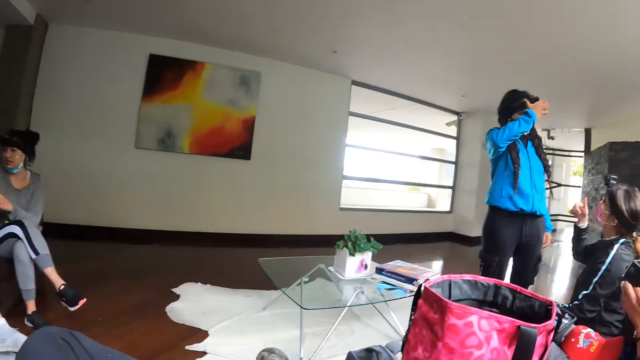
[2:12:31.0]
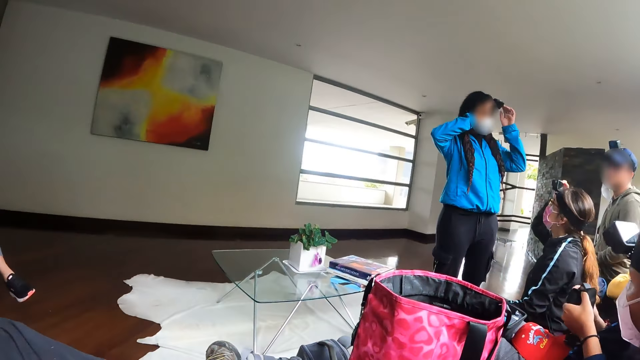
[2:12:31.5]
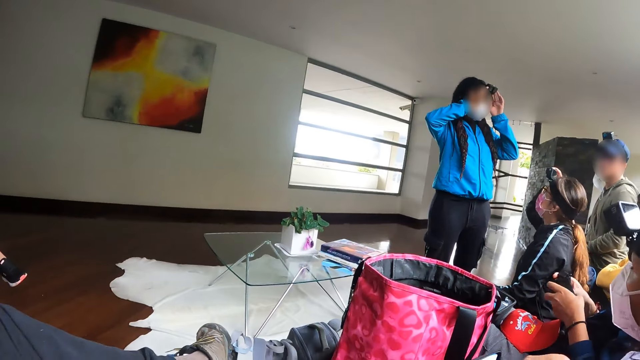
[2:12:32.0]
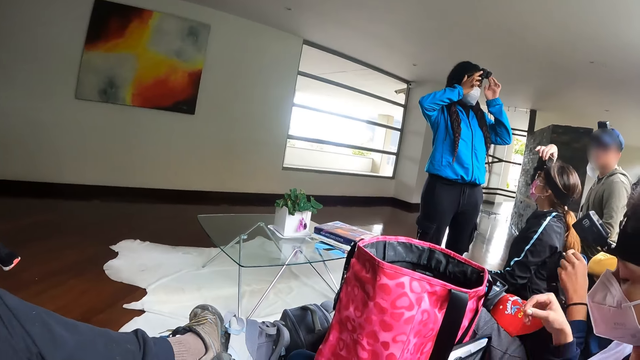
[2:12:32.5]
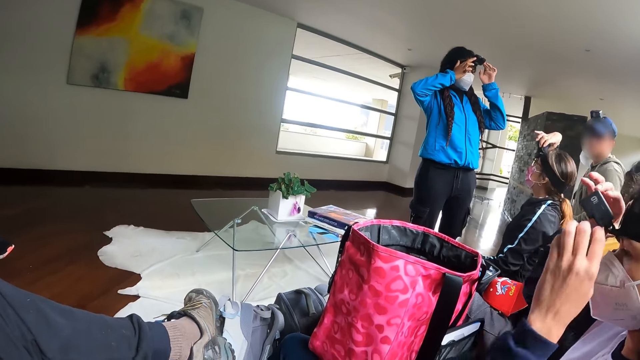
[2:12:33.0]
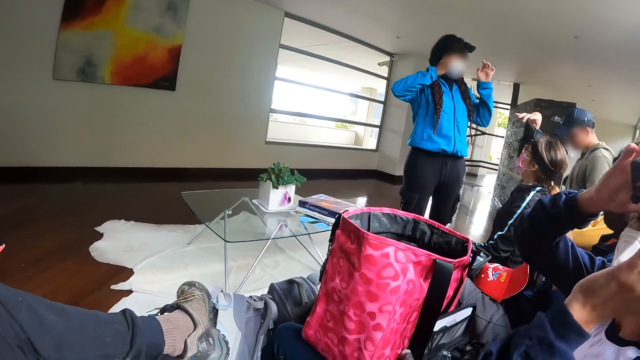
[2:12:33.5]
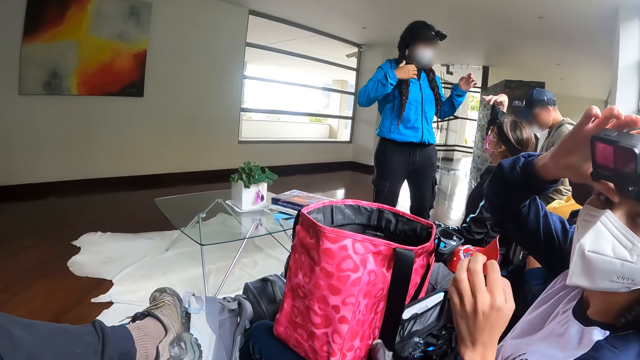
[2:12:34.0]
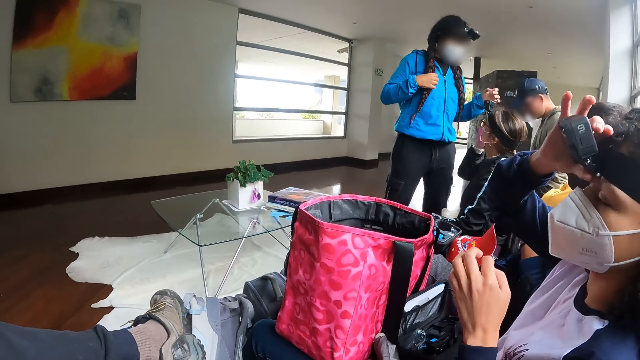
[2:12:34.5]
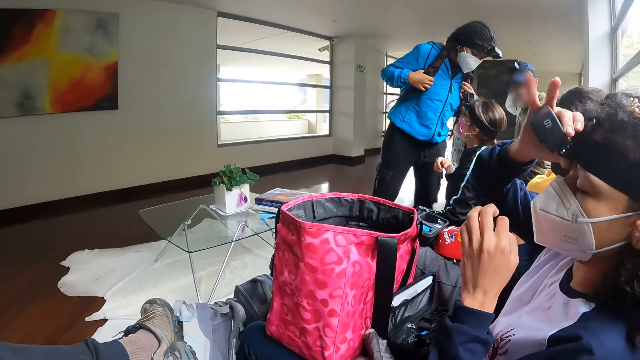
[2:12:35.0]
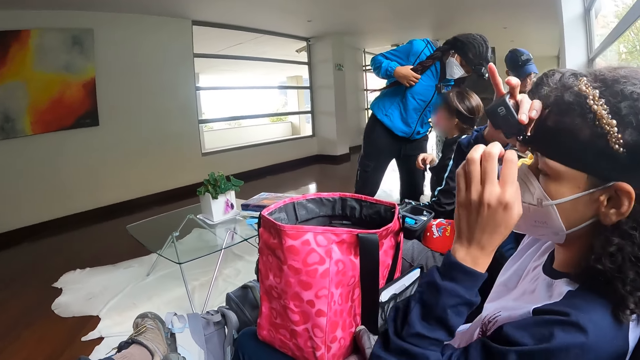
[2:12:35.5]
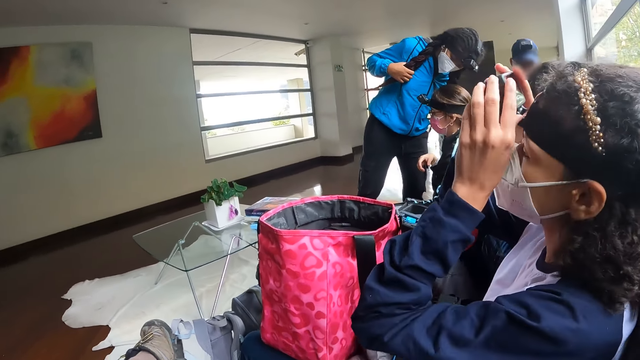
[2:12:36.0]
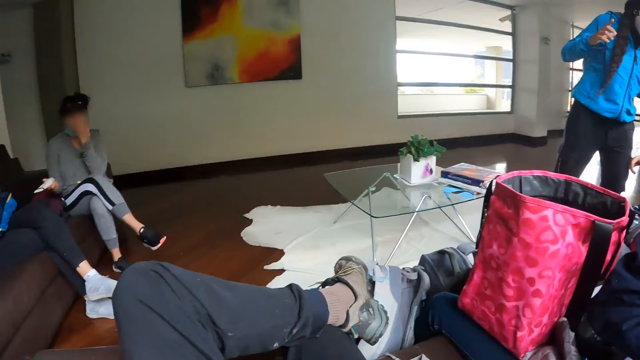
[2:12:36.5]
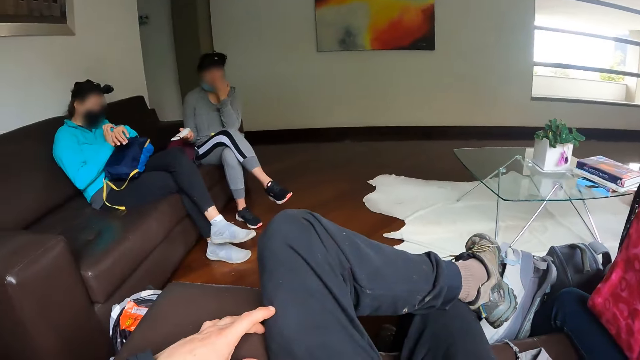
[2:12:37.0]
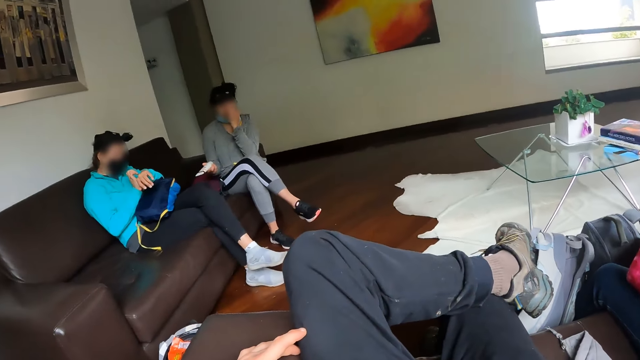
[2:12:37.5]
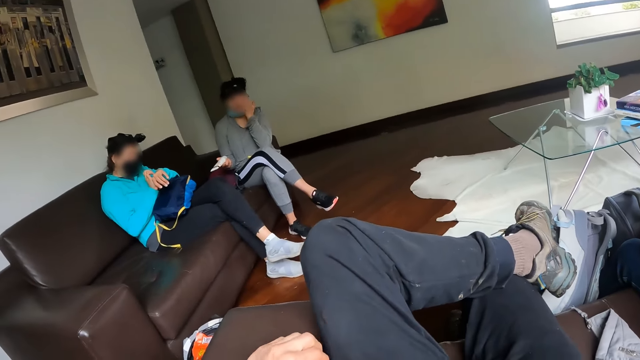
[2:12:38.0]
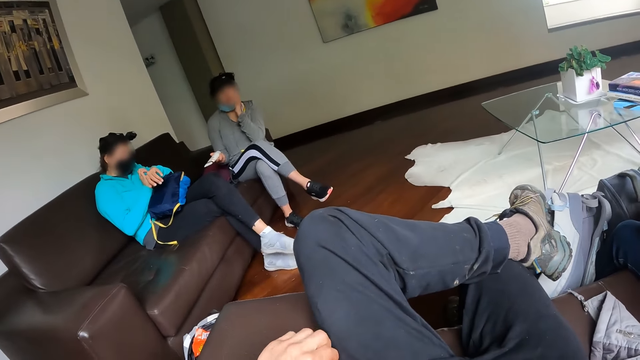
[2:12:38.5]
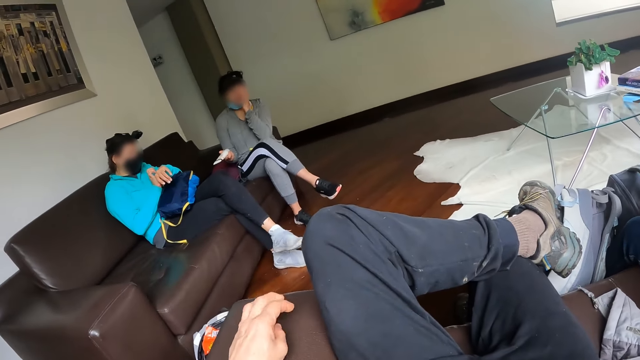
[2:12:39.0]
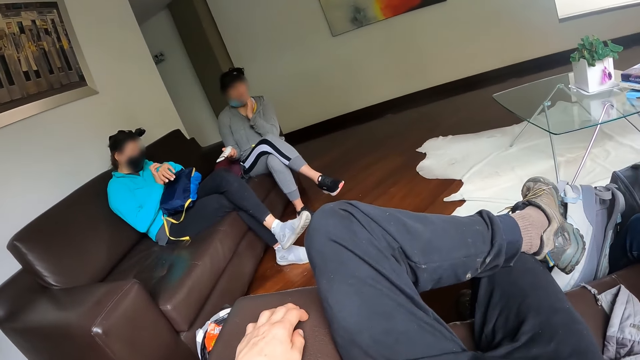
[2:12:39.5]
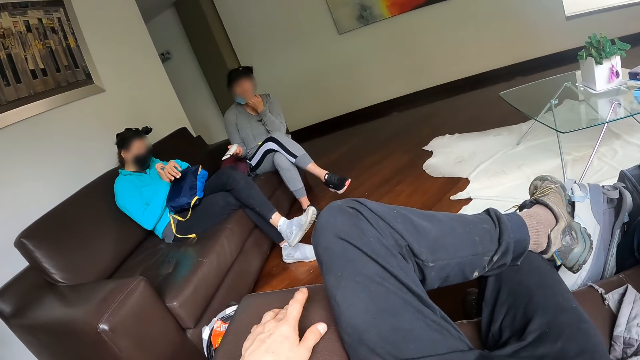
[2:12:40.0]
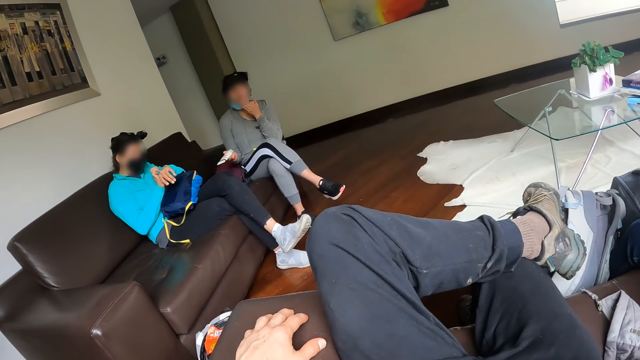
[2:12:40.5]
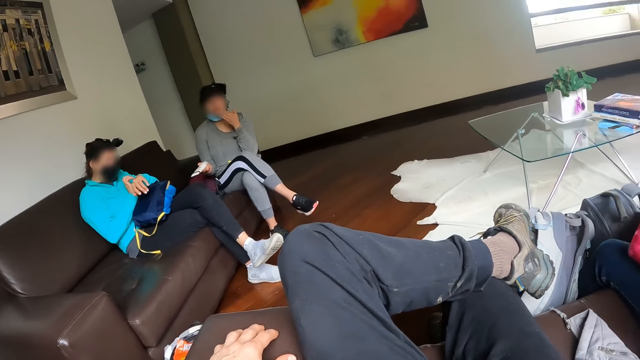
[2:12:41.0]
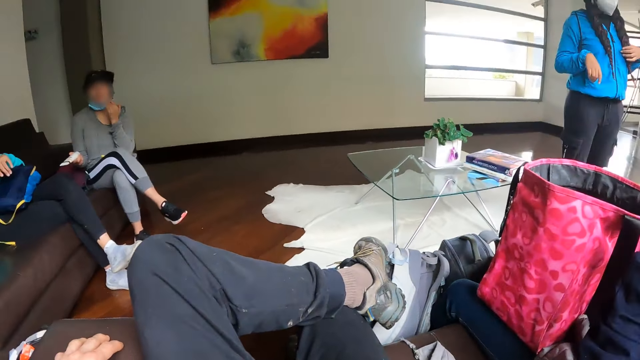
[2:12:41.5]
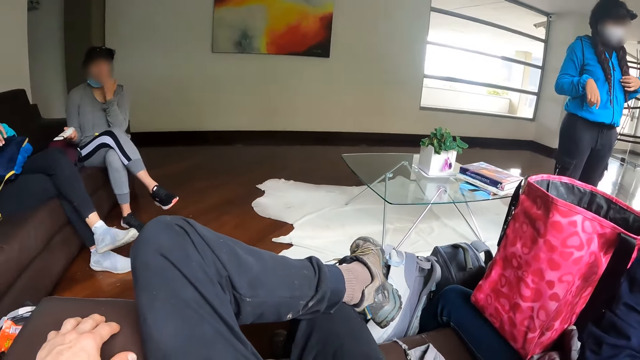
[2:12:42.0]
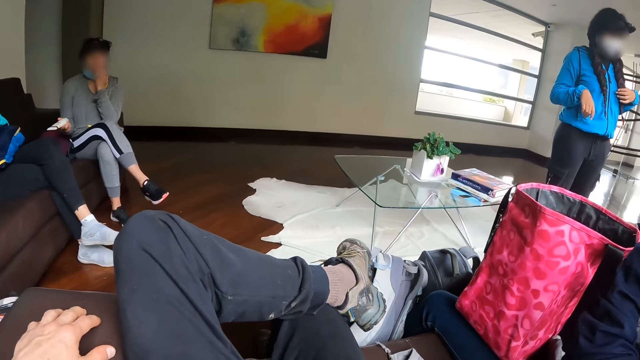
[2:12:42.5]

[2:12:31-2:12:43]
A woman operates the camera on her head with both hands. Another woman holds the camera and headgear in both hands. A third woman adjusts the camera and the headgear on her head with both hands. A fourth woman rubs her face with her left hand. The camera wearer taps the chair with his left hand.

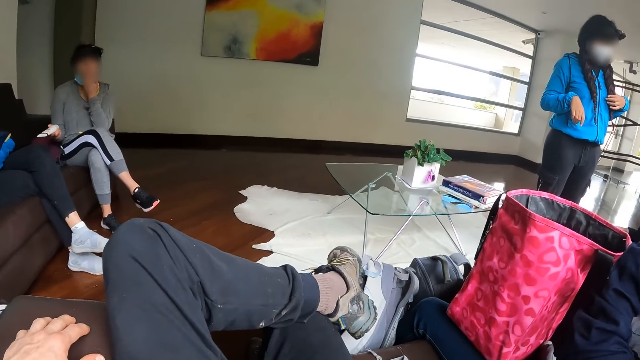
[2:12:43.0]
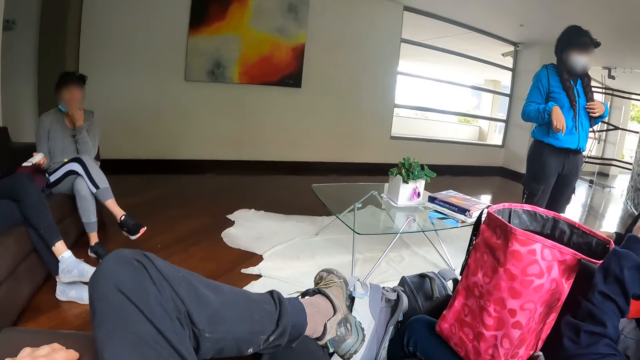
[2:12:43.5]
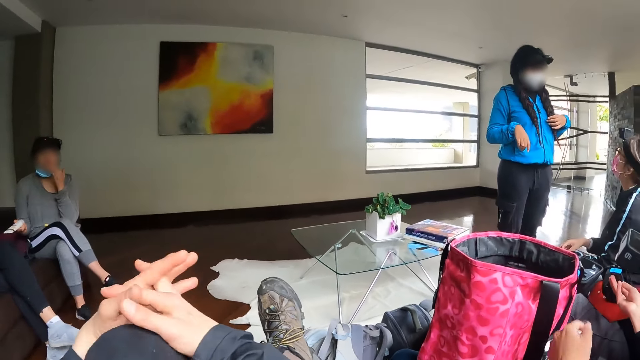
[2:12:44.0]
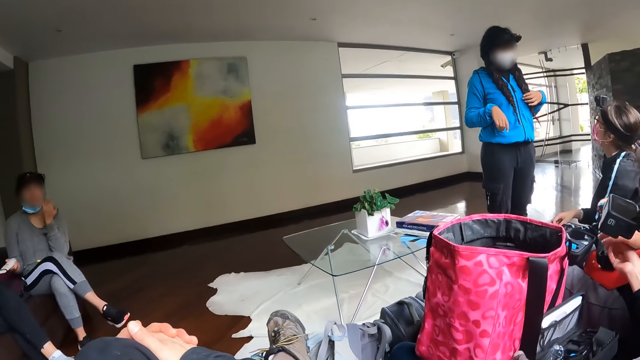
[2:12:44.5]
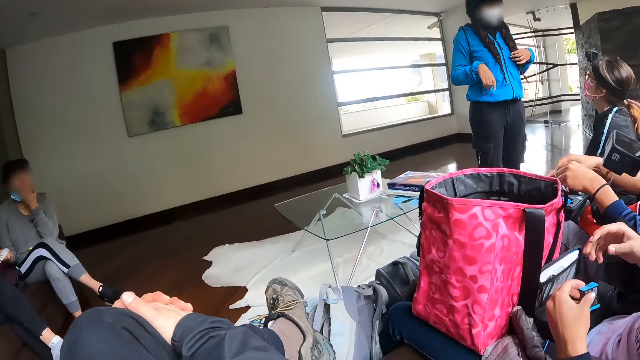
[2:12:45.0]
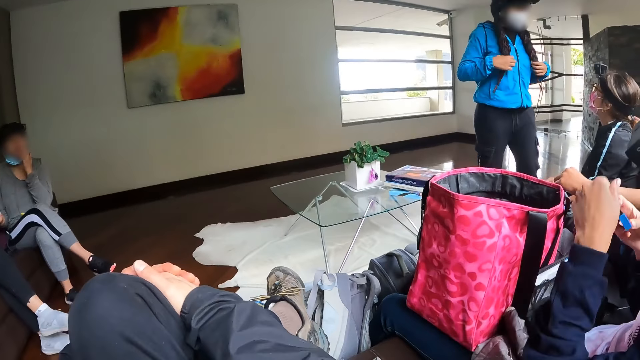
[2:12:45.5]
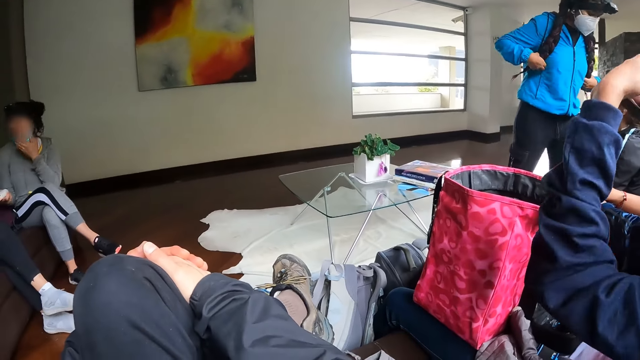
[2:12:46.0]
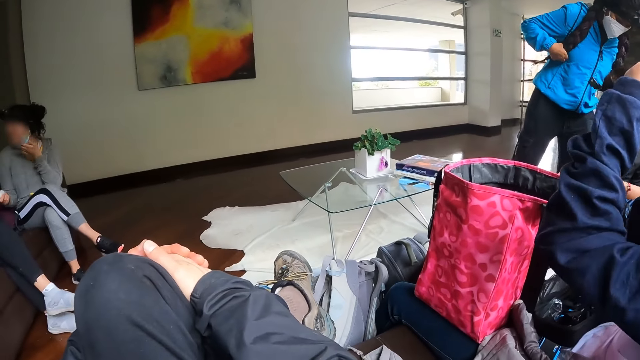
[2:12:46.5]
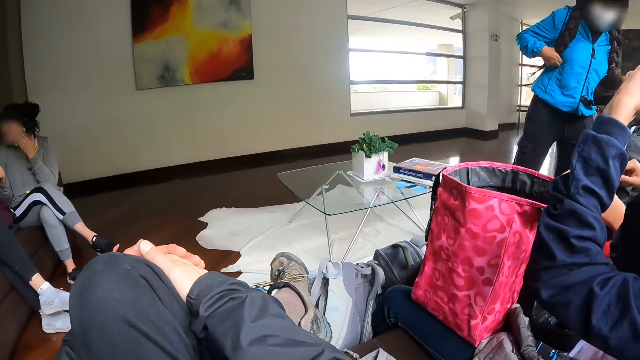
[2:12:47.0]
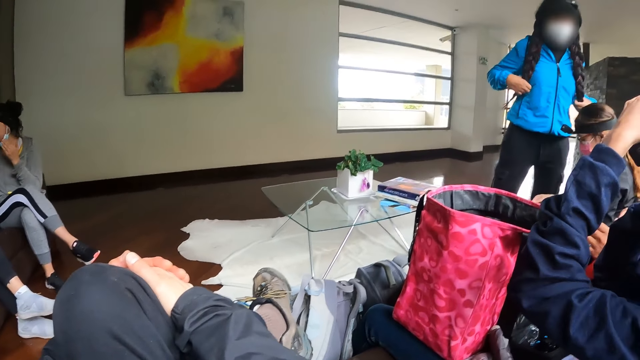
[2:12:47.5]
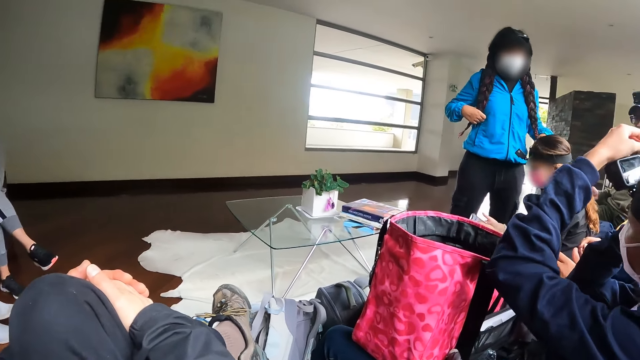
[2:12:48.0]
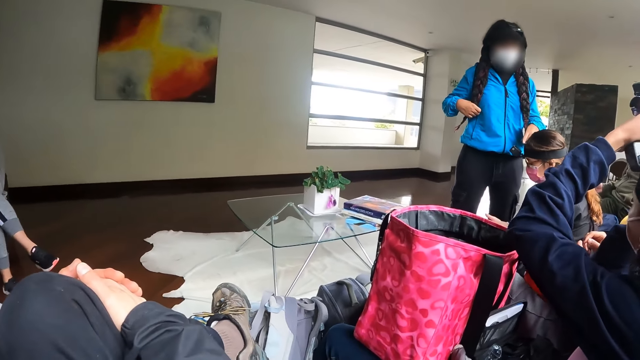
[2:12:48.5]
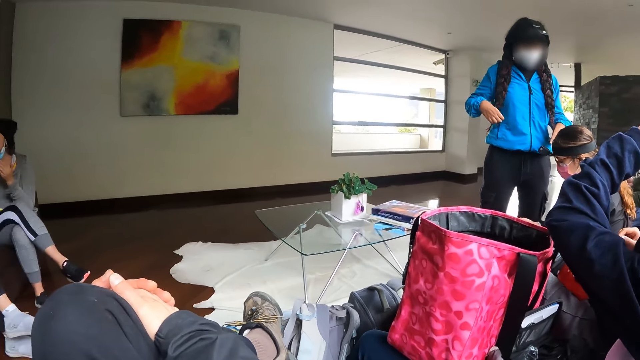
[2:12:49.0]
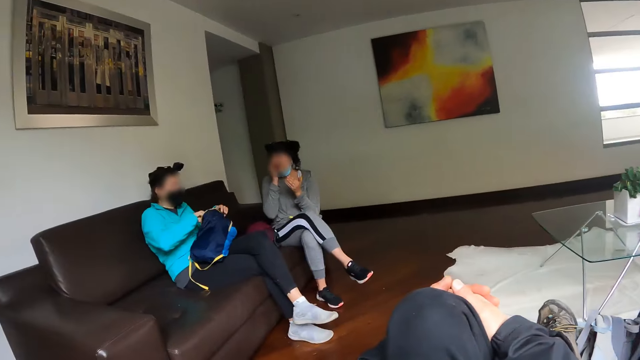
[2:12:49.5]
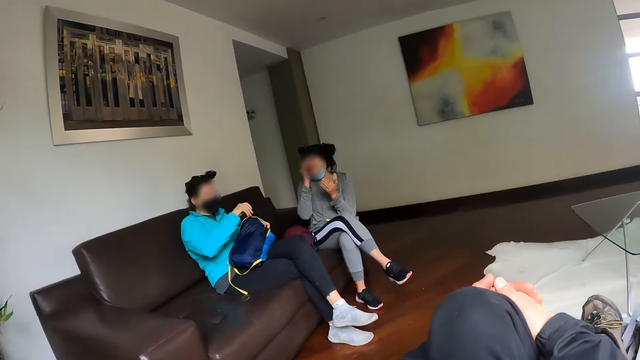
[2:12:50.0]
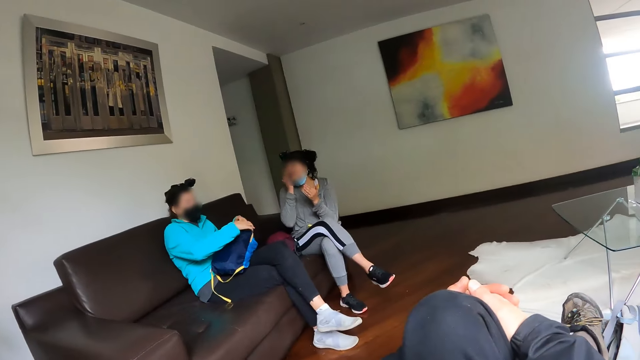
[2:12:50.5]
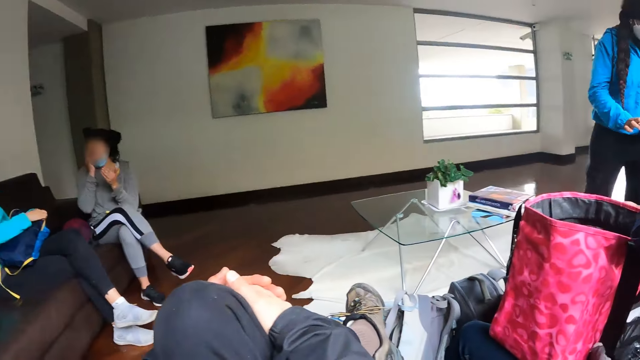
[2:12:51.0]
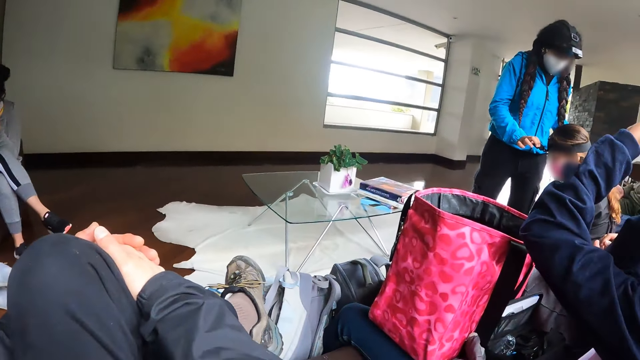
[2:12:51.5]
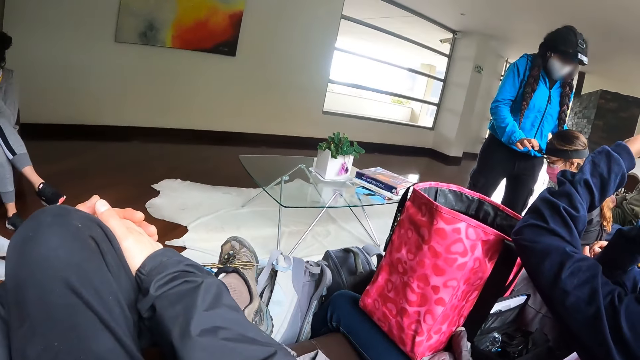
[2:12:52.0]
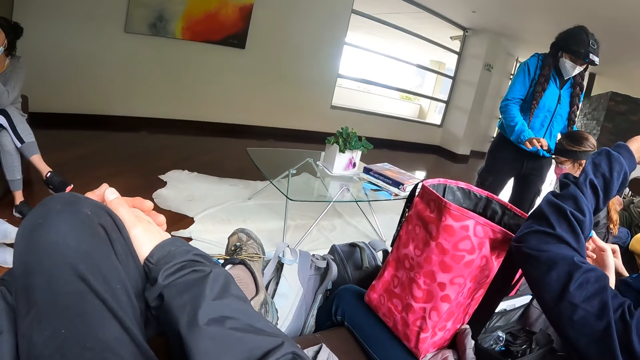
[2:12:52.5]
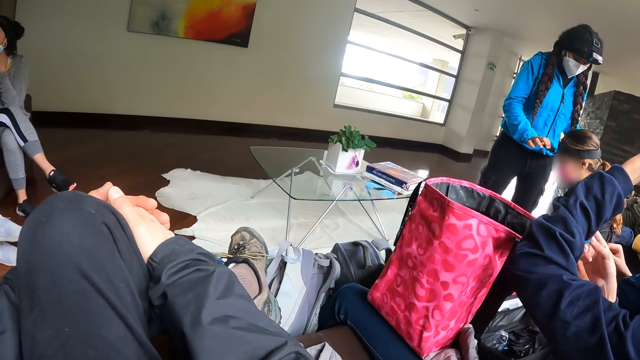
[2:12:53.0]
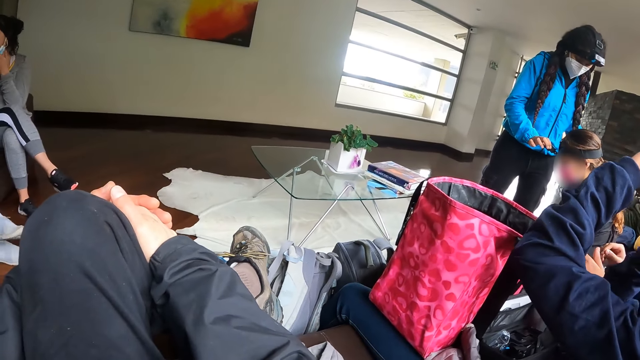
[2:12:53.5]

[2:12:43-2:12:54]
A woman picks a battery from the hand of another woman with her left hand. The first woman passes the battery from her left hand to her right hand. The second woman places the battery into the camera on her head with both hands. A third woman rubs her face with her right hand. A fourth woman closes a bag on her lap with both hands. A fifth woman operates the camera on the head of a sixth woman with her left hand.
